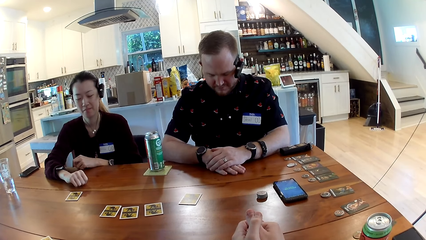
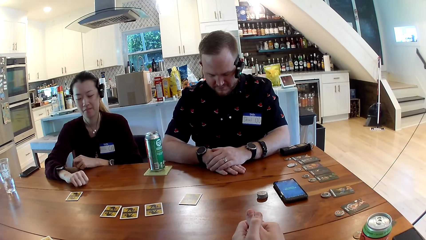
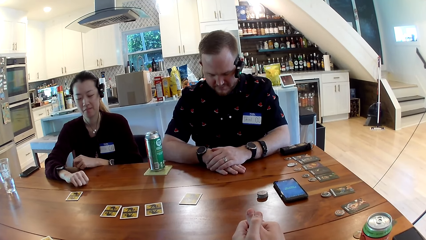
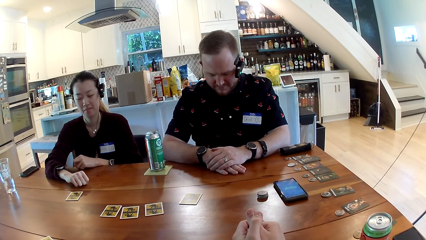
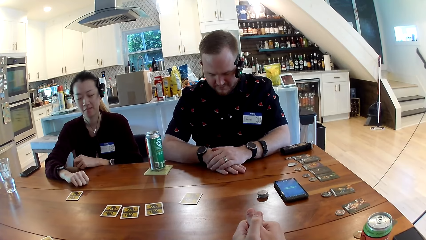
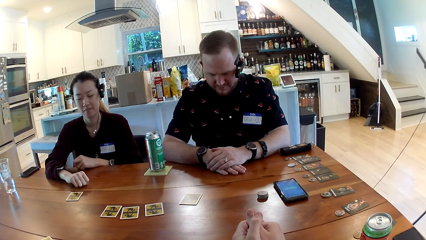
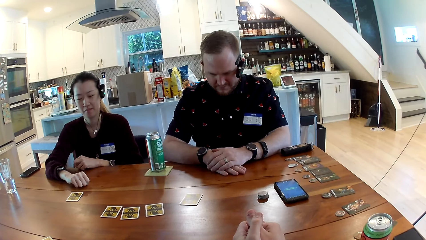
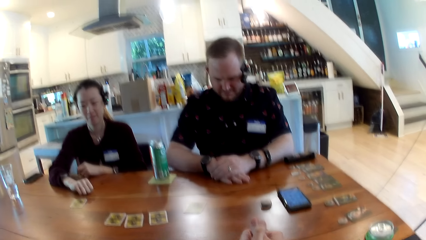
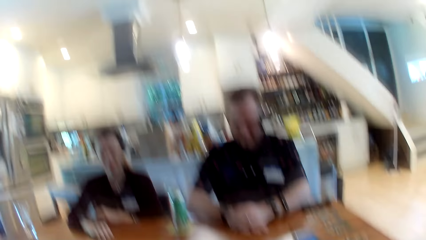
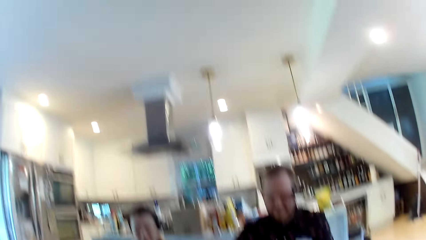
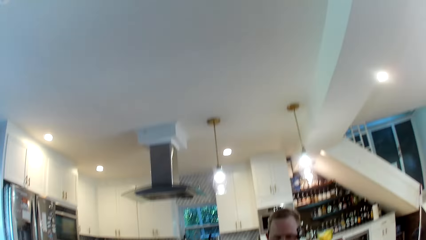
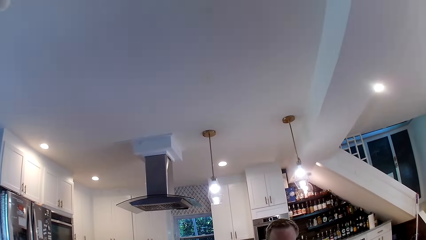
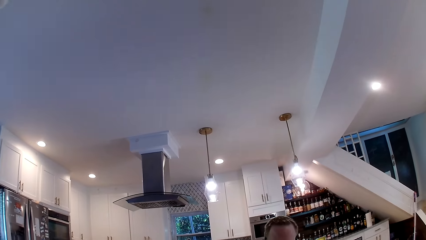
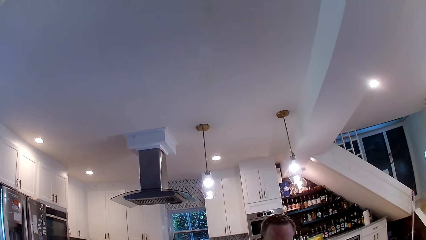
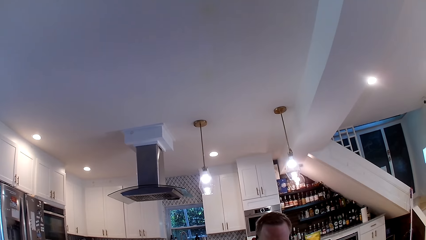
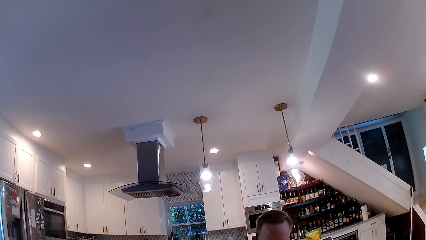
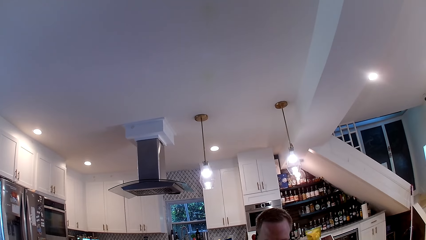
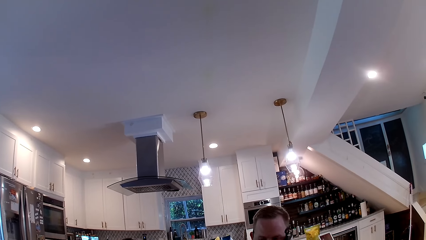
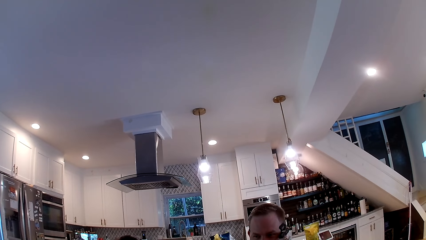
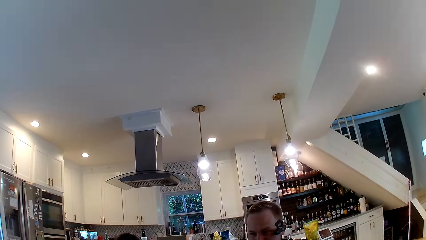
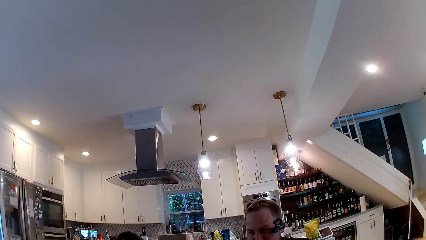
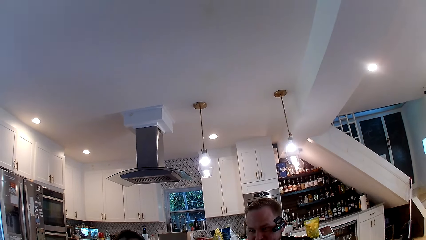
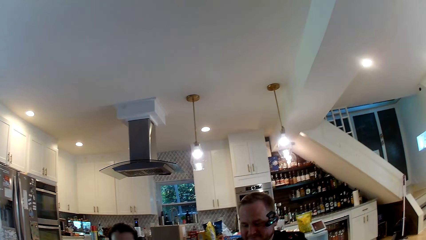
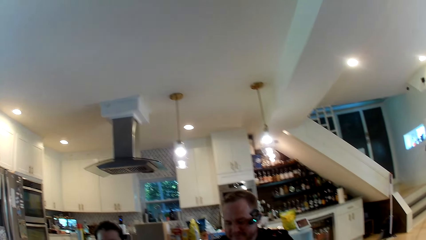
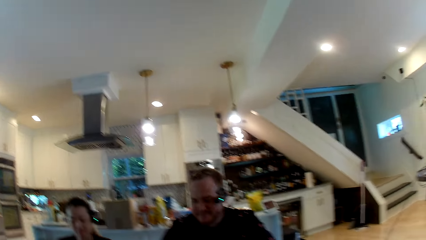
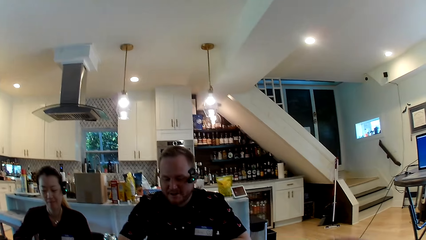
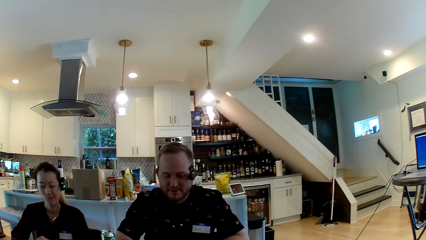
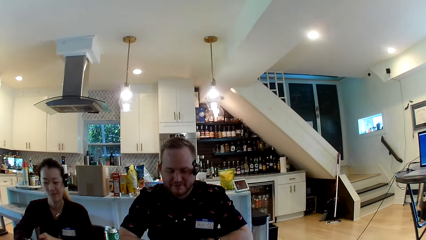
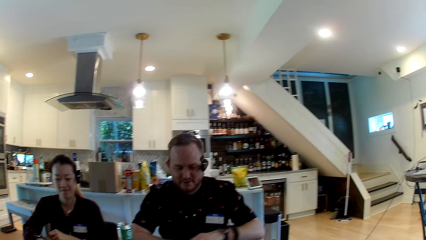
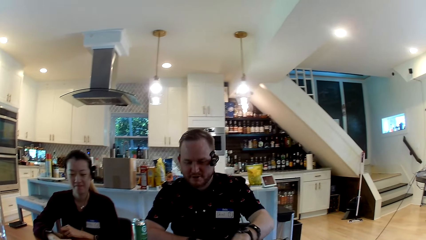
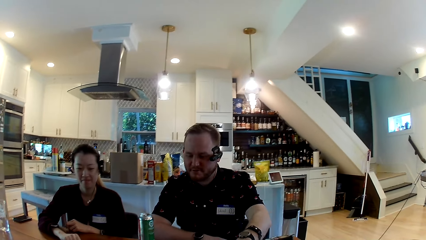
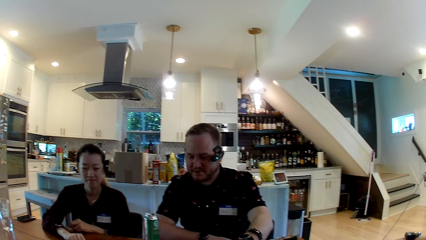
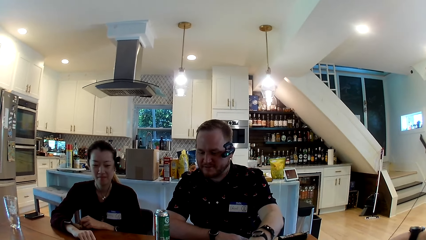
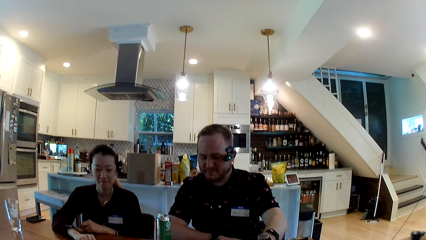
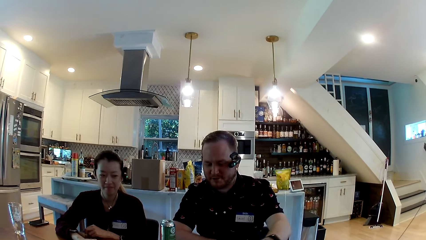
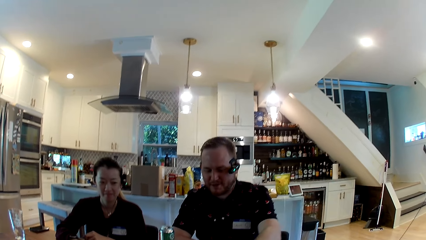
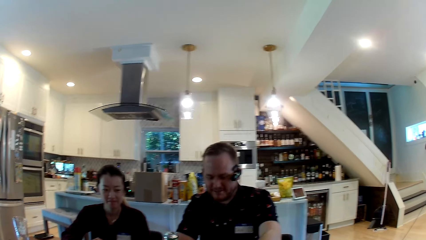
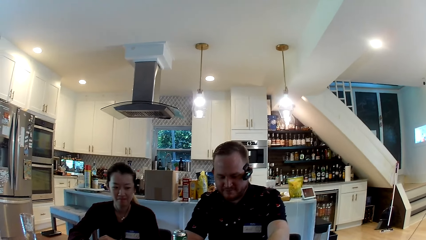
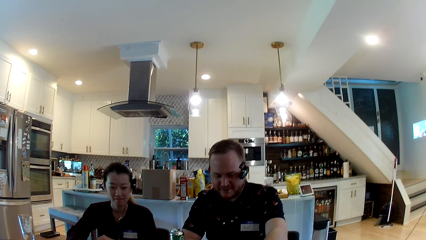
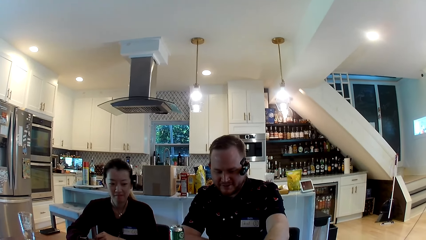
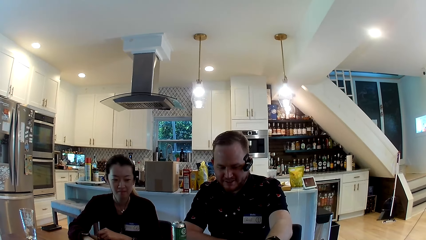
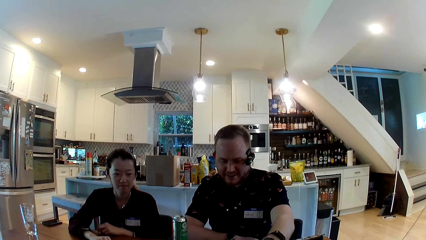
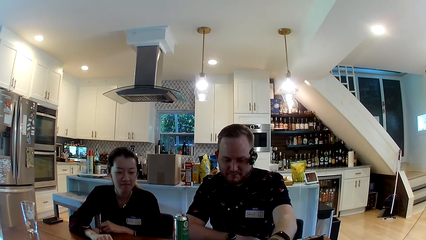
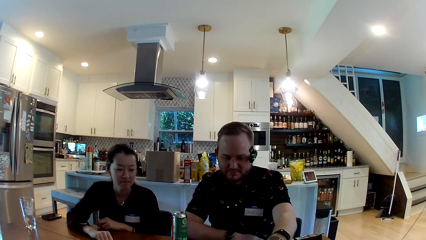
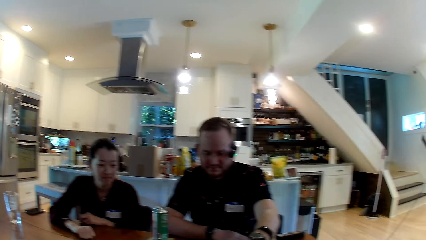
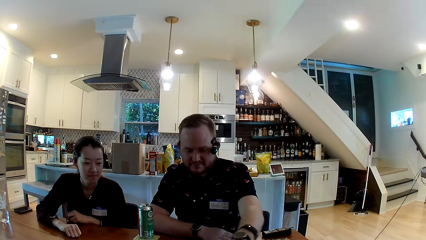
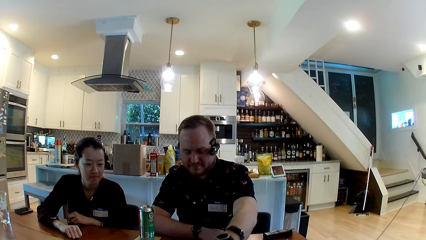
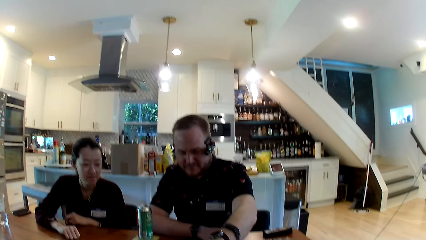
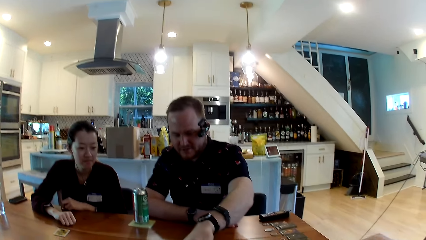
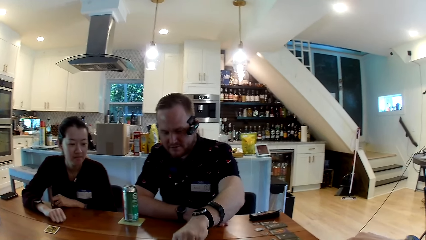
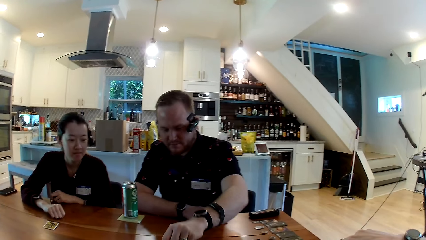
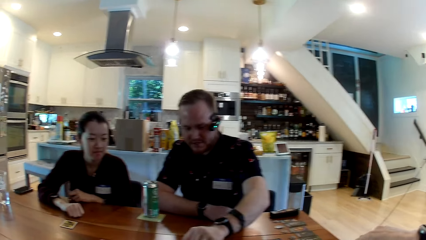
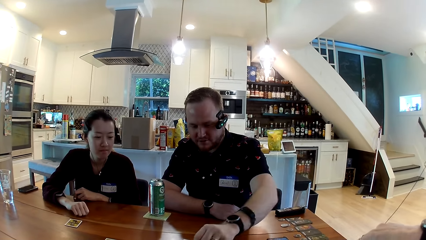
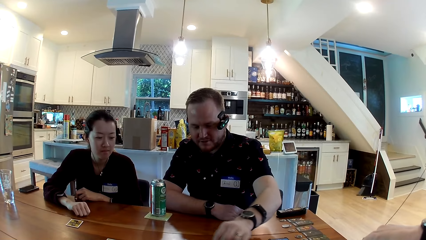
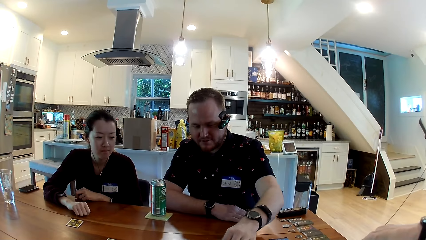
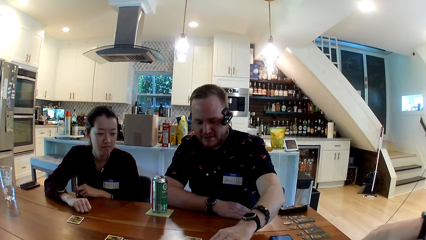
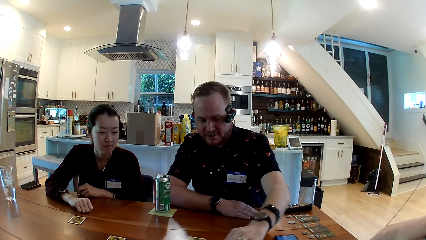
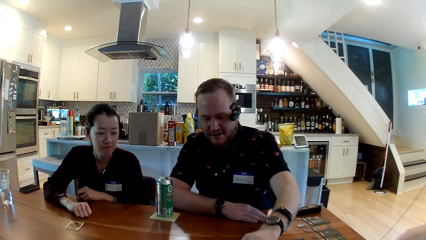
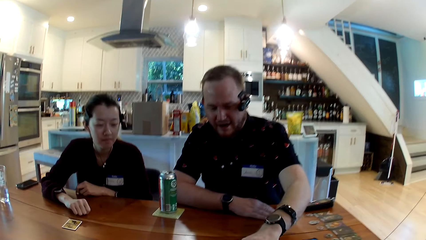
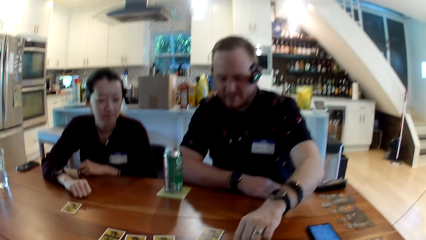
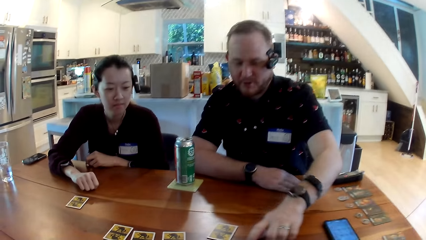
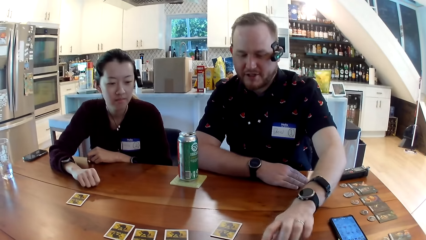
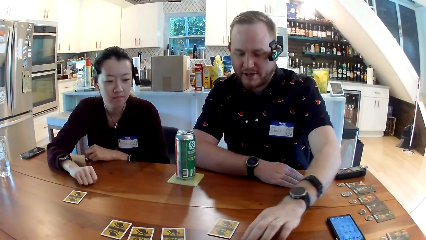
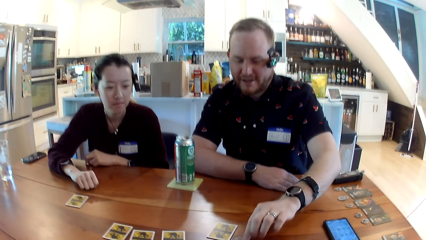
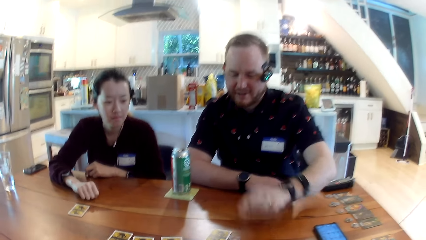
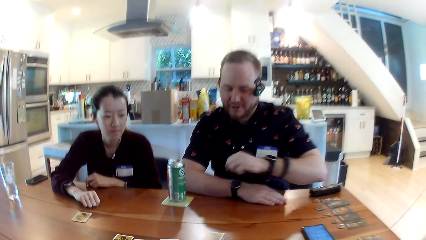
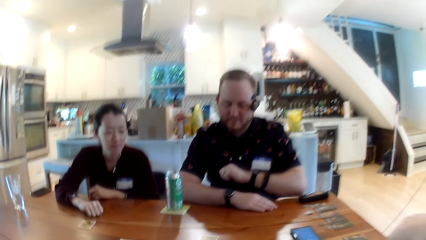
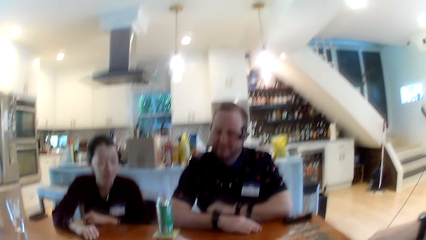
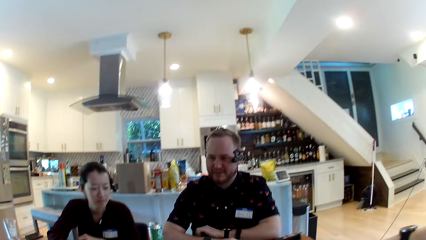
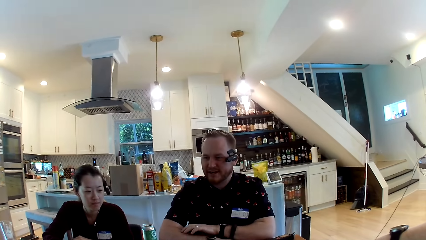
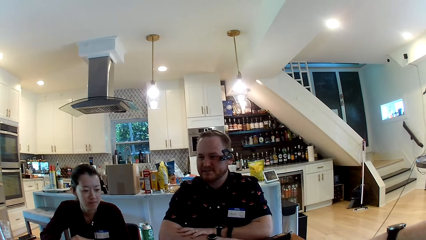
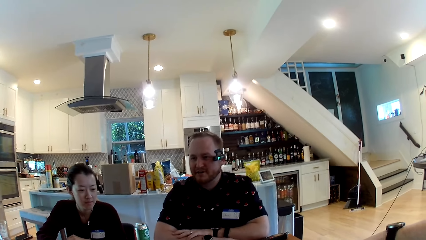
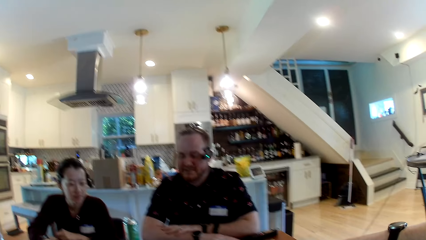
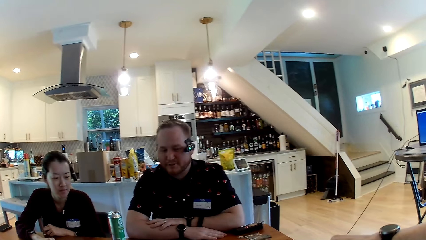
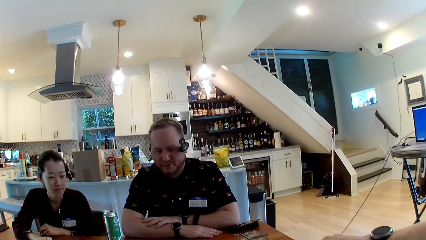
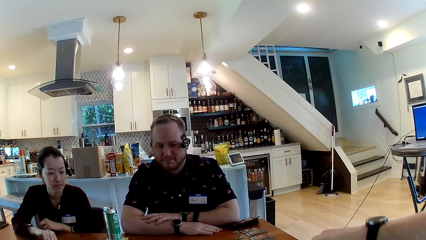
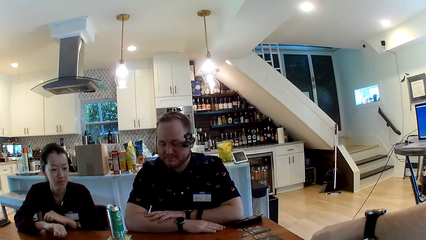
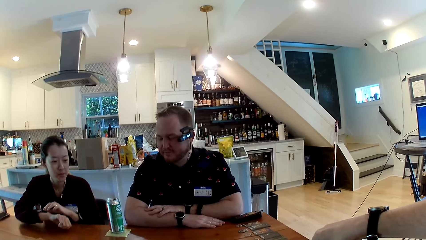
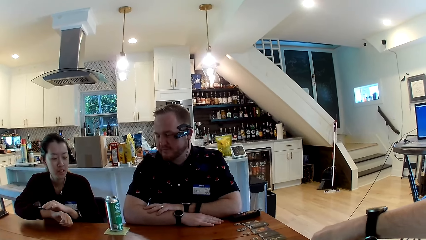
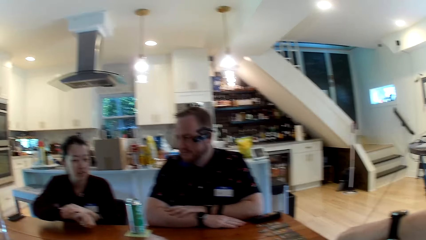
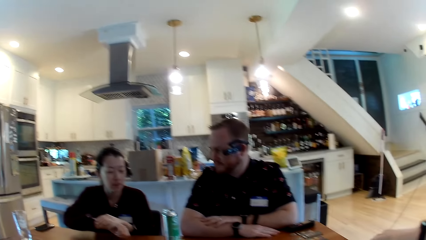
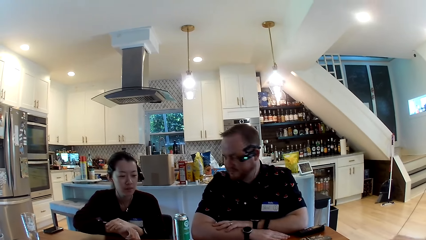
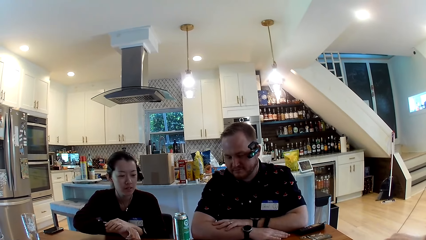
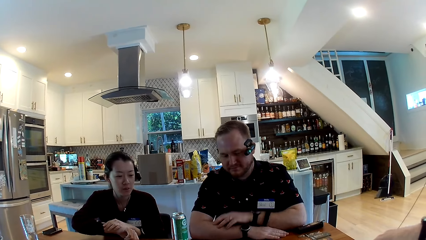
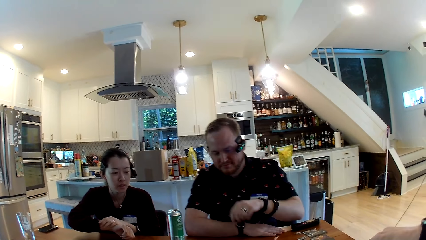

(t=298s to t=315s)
The camera wearer holds hands together. They look around. They listen to the rules of the game. The man converses with the woman, another woman and the camera wearer. The camera wearer looks around. The man talks with the camera wearer and the woman. The man moves a token on the table with his left index. The man talks with the camera wearer and the woman. The man rests his left arm on the table.
